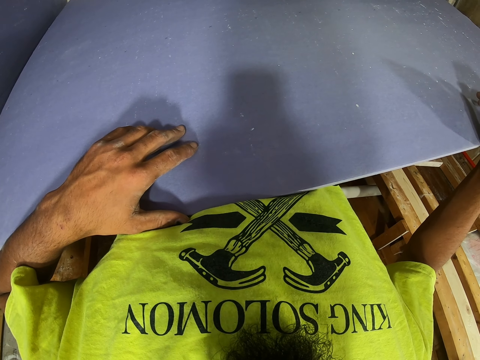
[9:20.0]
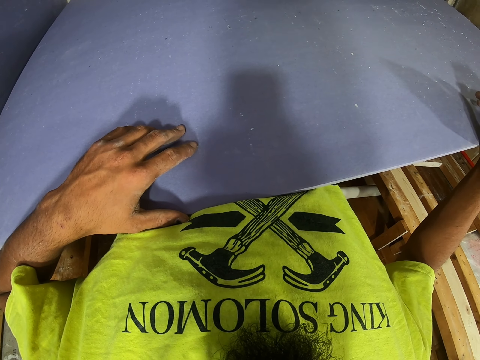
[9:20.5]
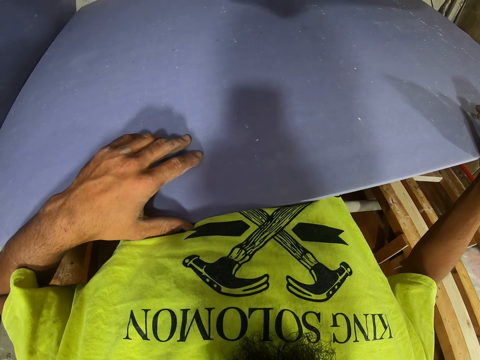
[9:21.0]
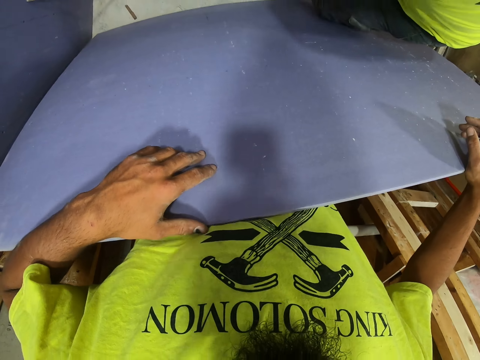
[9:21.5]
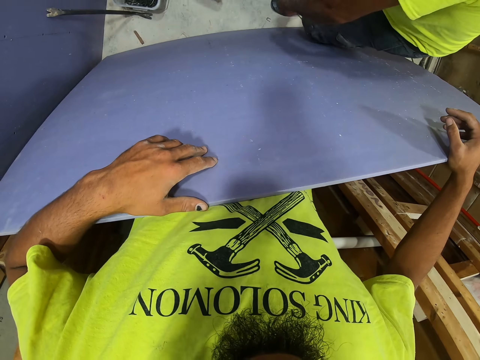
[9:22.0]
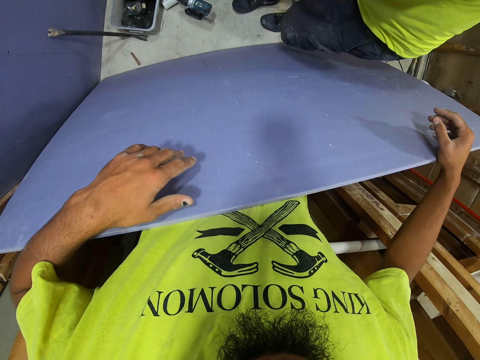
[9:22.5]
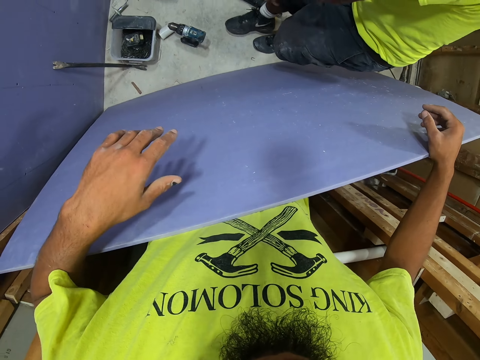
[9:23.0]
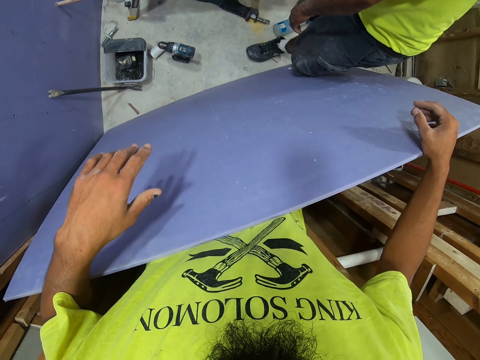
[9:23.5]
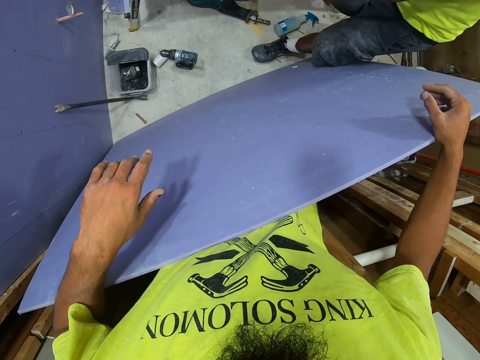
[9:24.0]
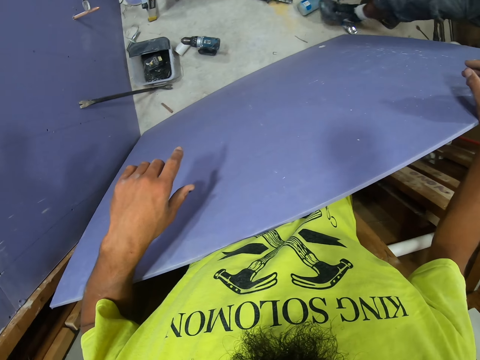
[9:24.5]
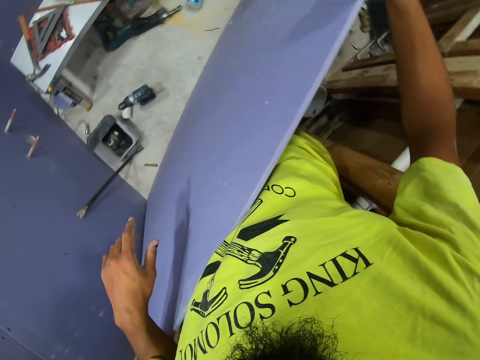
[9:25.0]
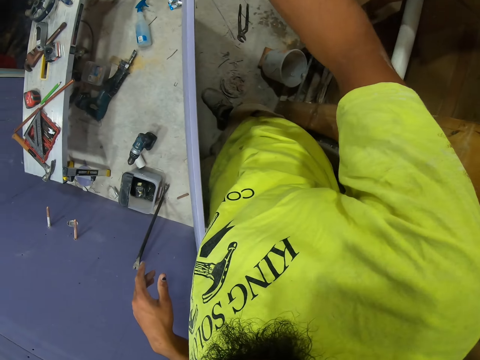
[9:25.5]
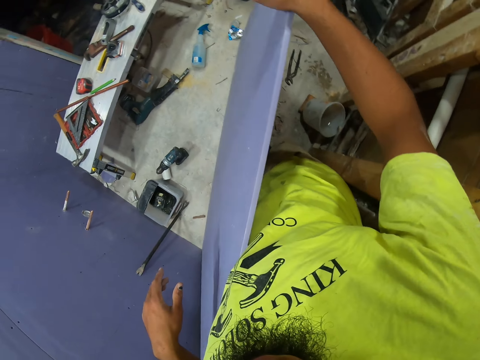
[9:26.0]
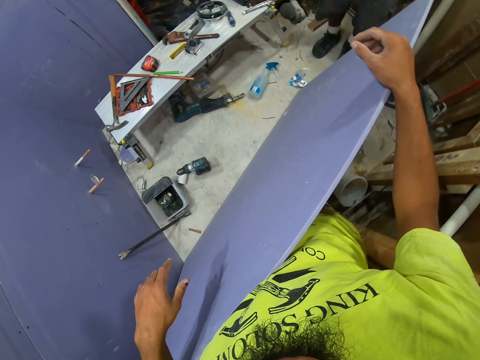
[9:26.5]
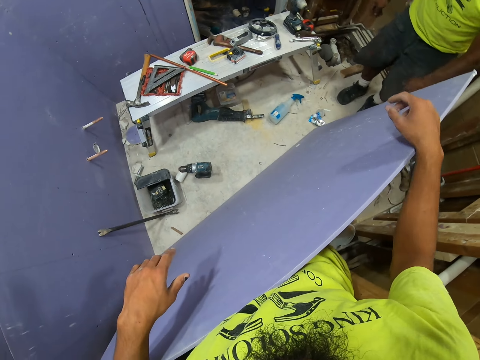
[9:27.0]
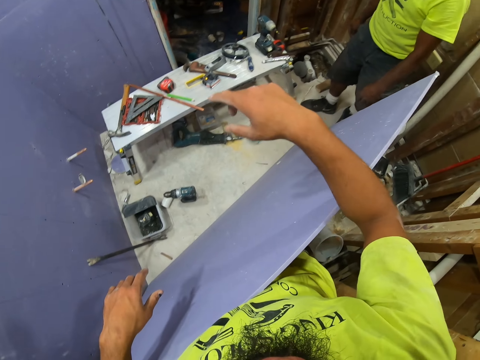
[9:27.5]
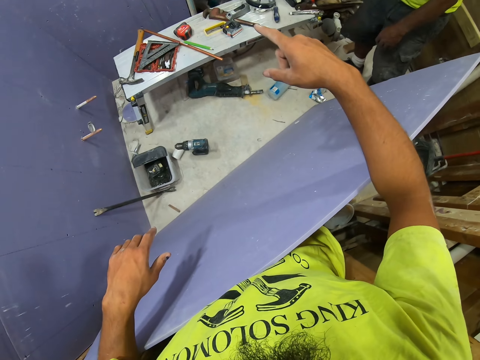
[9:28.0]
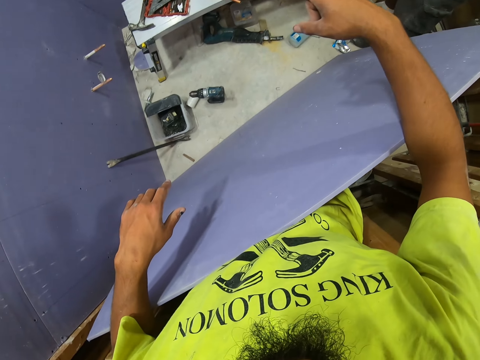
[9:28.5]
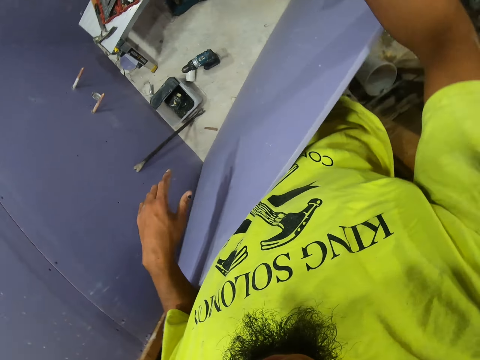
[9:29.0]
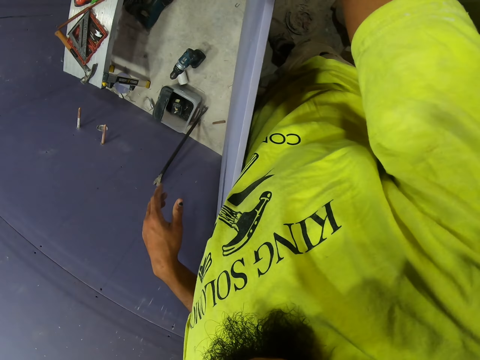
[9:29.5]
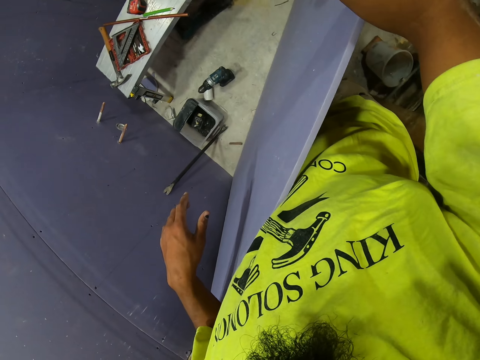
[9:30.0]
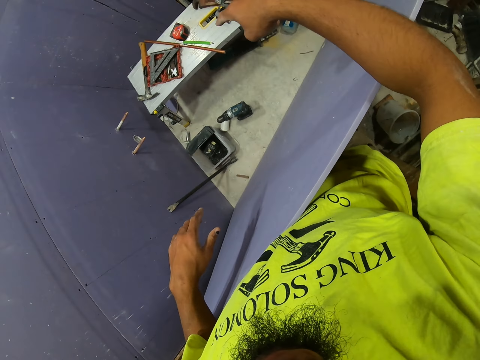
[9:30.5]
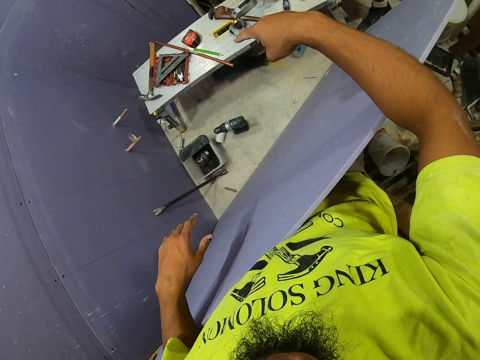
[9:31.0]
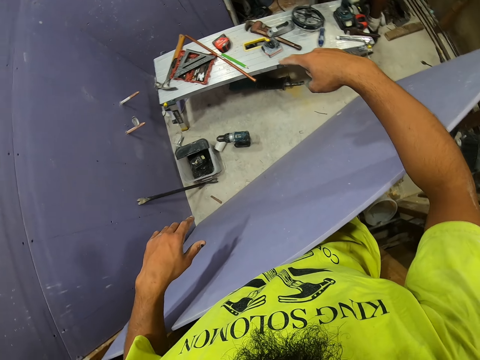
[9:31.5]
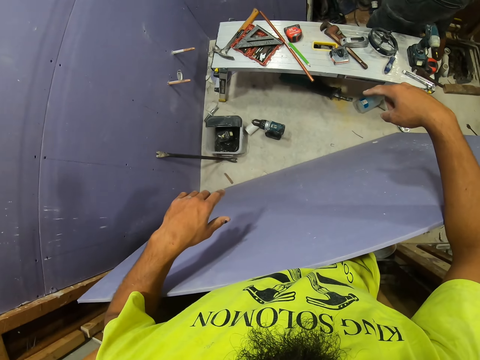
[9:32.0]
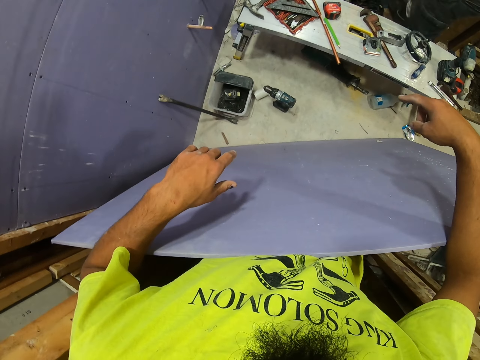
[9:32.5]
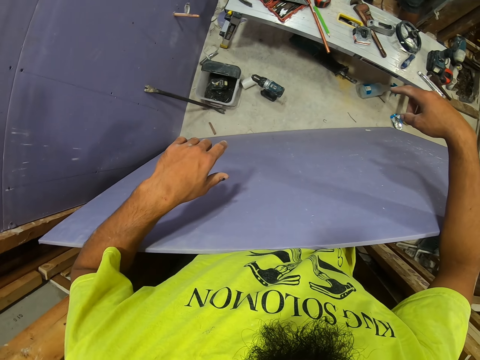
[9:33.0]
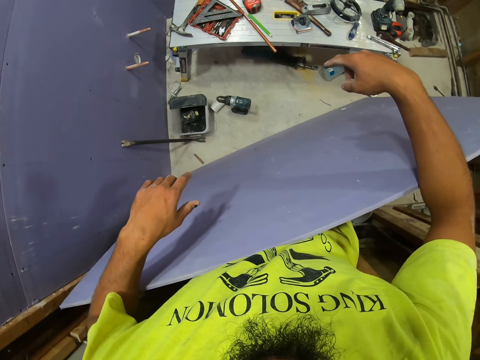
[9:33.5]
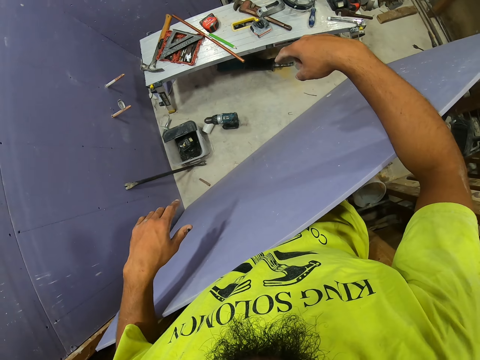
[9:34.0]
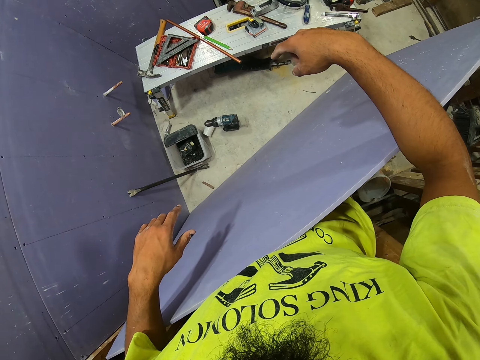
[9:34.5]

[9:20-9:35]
A person walks around. The camera wearer points at the table. The person walks.

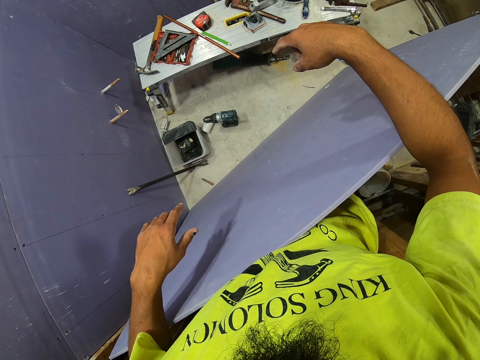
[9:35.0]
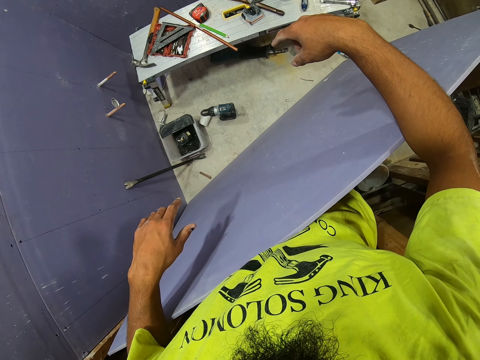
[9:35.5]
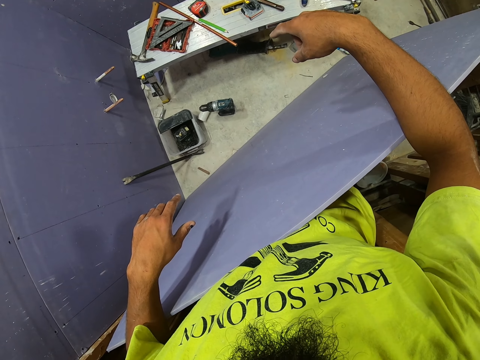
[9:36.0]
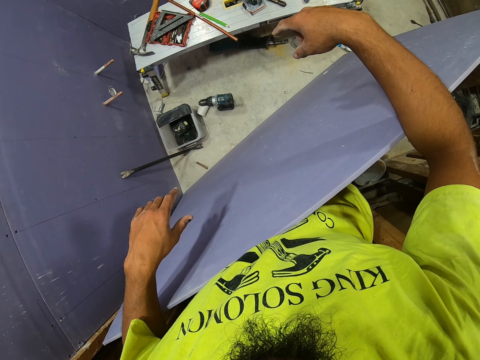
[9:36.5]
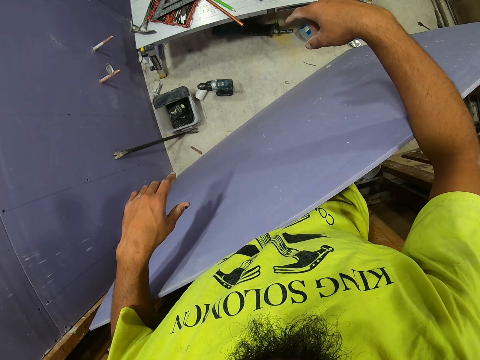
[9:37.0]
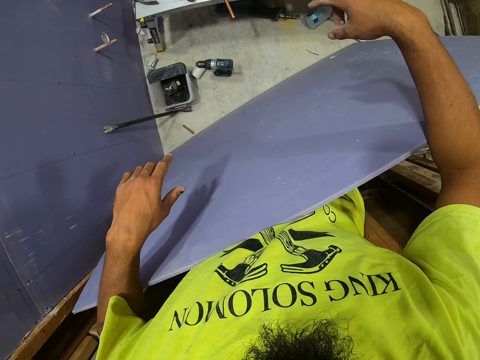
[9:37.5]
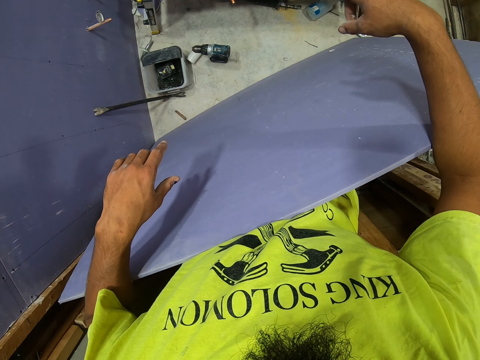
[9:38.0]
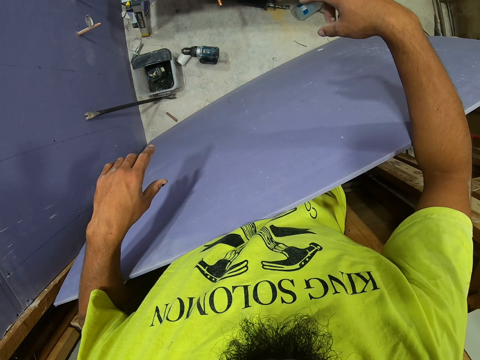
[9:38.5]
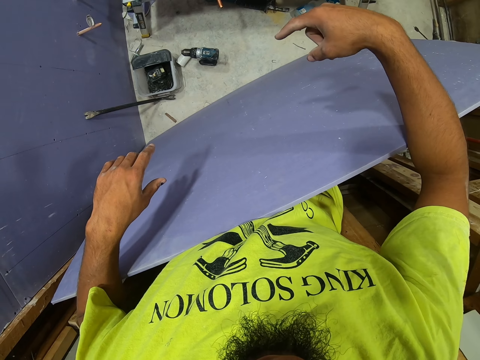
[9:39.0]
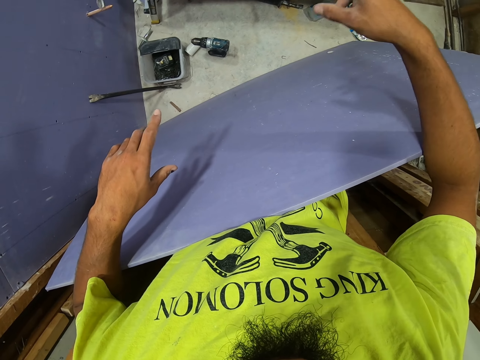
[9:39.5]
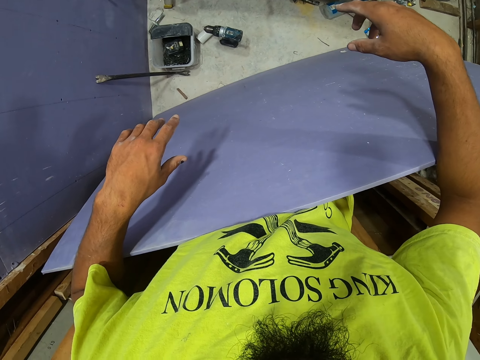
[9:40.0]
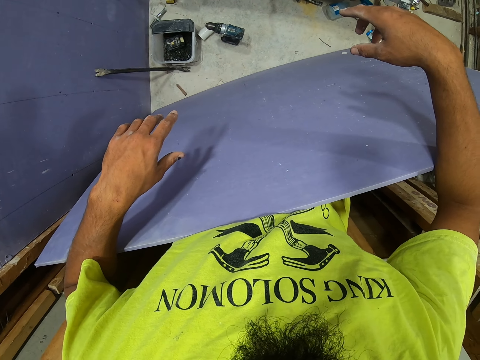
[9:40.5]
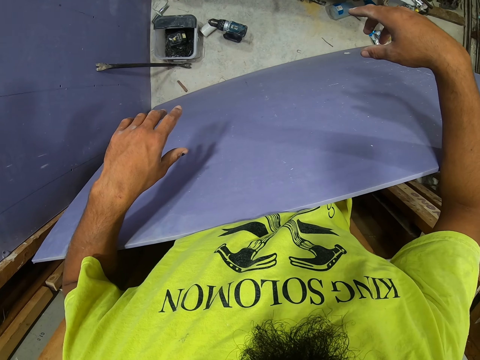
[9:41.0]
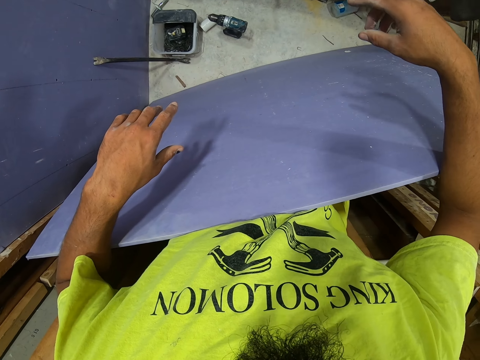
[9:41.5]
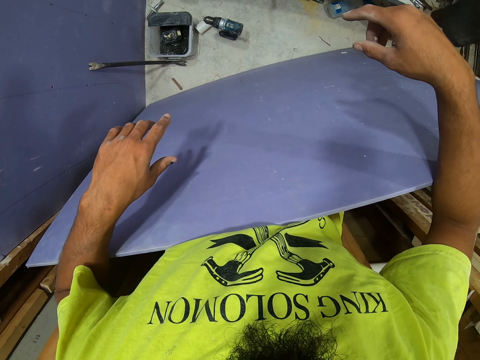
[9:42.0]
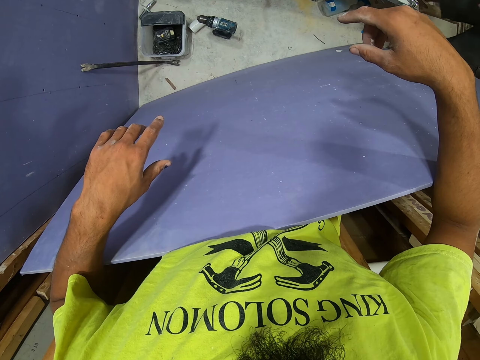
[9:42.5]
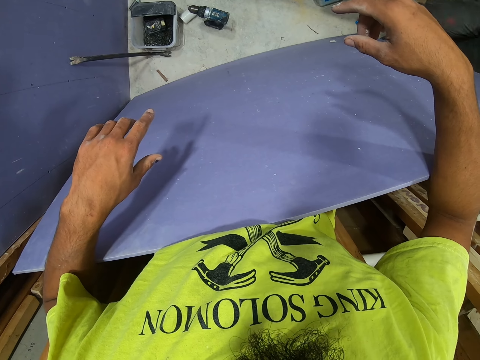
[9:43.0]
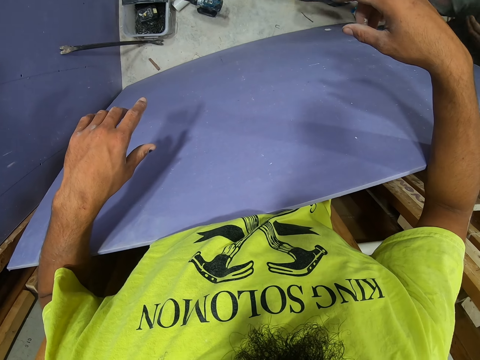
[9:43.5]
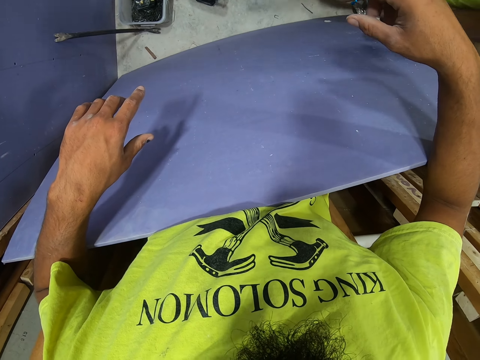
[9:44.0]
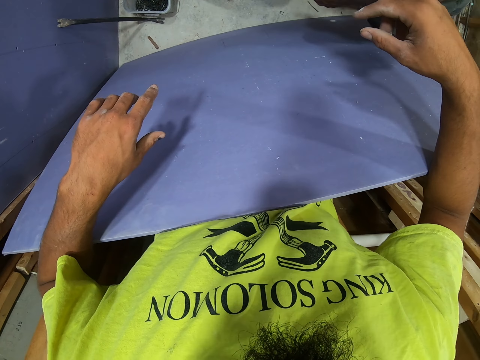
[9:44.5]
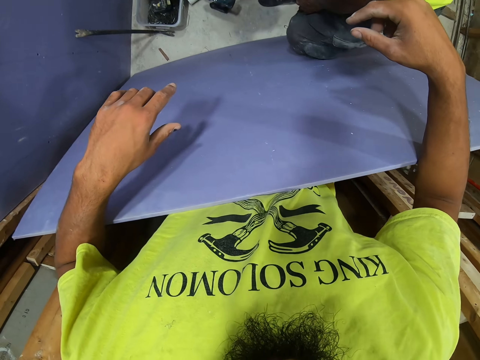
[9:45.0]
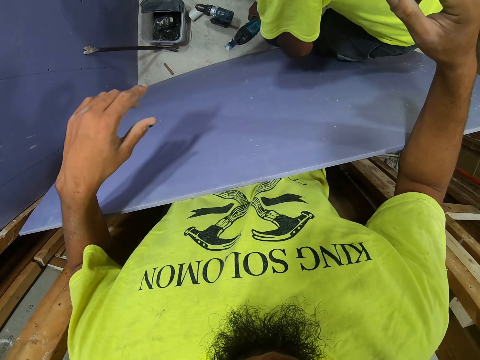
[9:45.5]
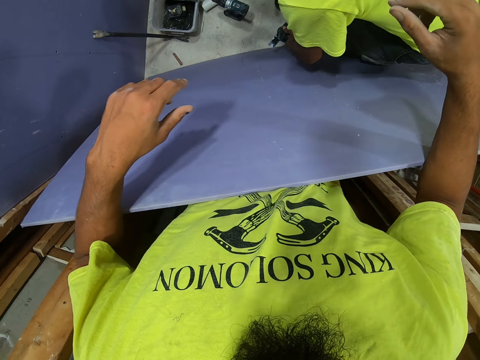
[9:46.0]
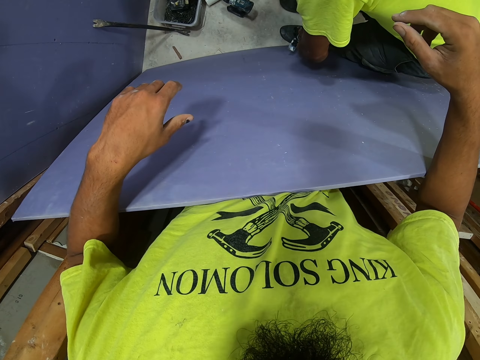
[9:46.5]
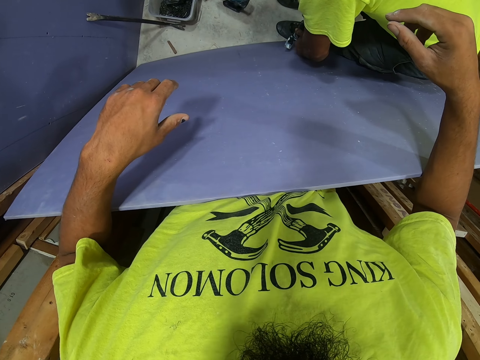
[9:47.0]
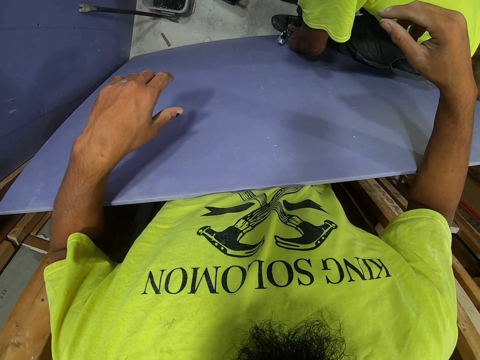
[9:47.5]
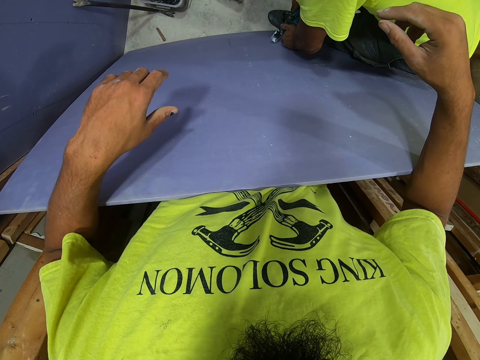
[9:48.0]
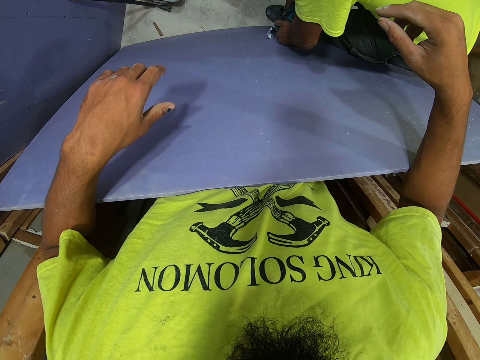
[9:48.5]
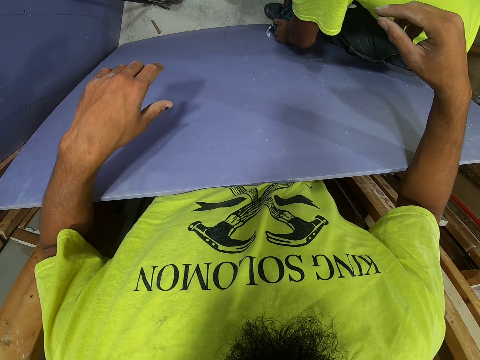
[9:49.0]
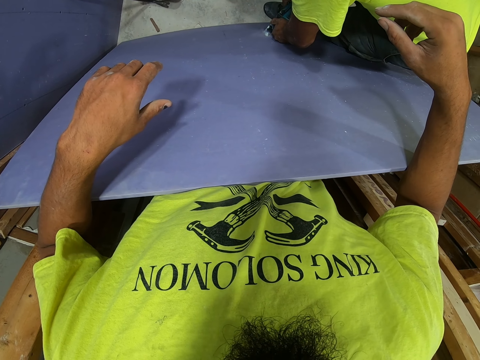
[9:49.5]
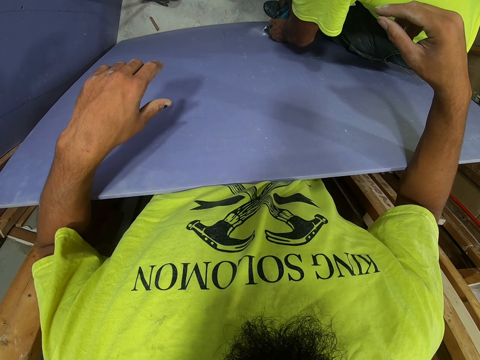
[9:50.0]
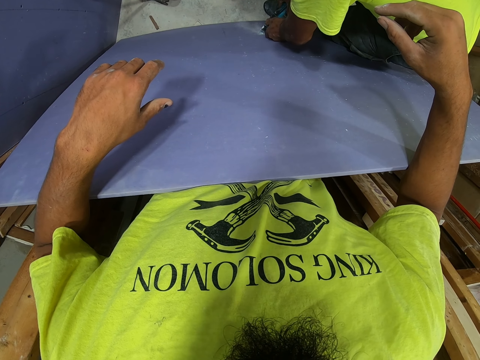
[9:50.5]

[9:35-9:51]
A person walks around. The person cuts the blockboard with a soldering gun knife.
